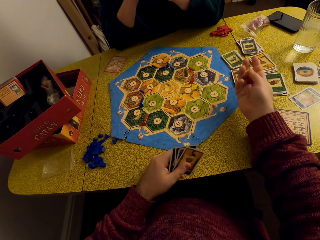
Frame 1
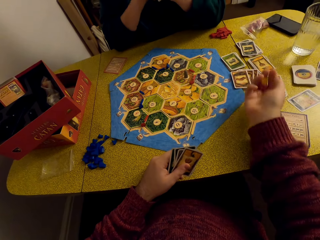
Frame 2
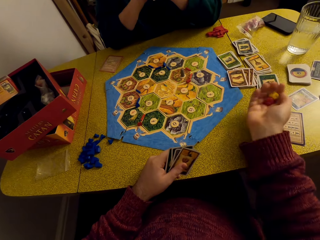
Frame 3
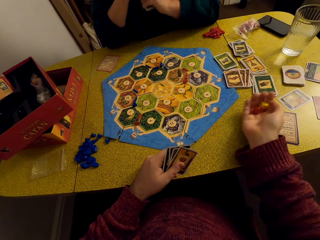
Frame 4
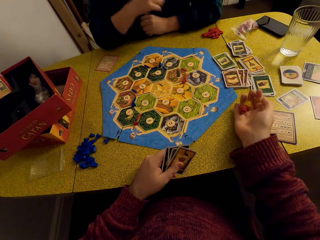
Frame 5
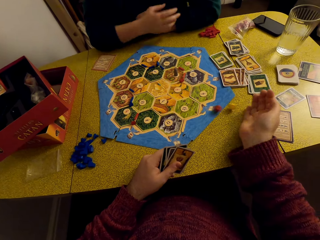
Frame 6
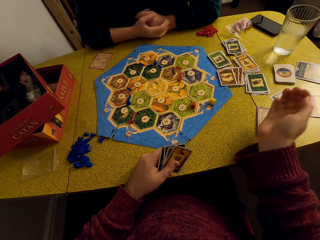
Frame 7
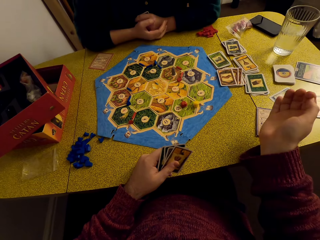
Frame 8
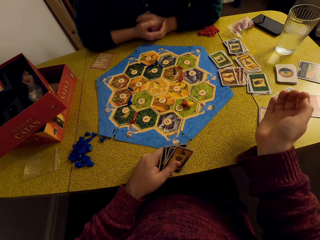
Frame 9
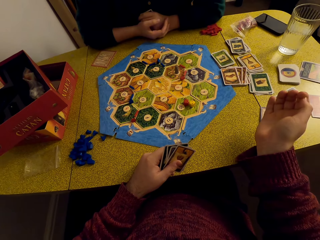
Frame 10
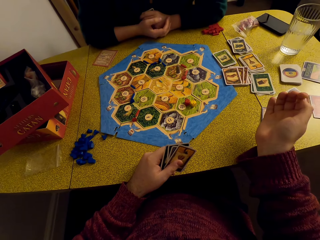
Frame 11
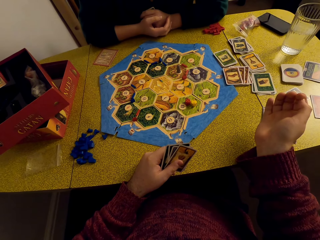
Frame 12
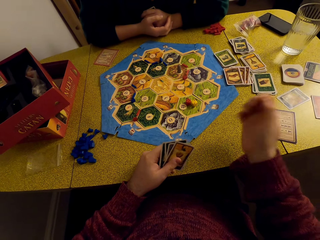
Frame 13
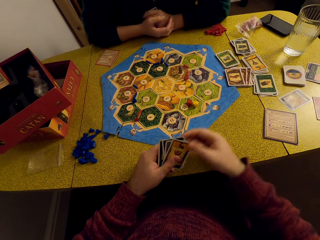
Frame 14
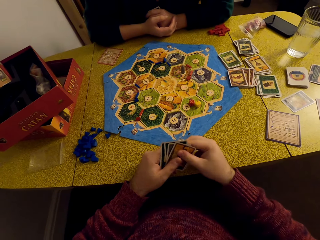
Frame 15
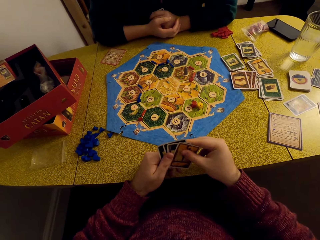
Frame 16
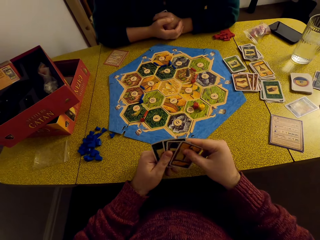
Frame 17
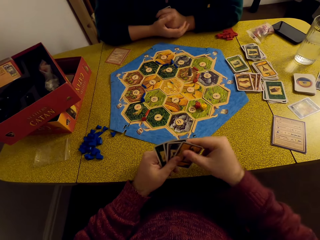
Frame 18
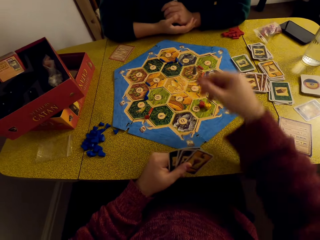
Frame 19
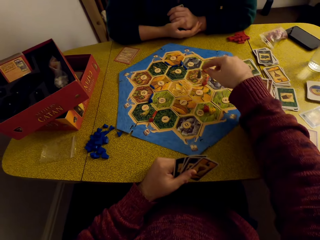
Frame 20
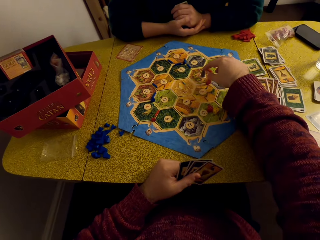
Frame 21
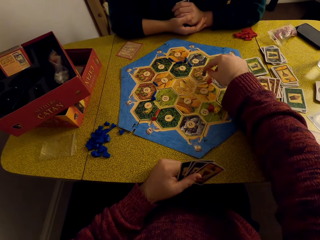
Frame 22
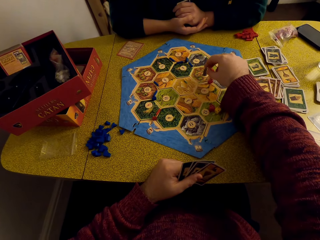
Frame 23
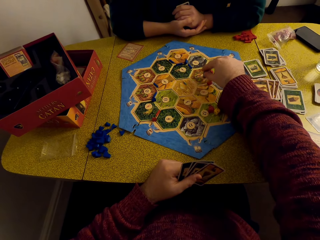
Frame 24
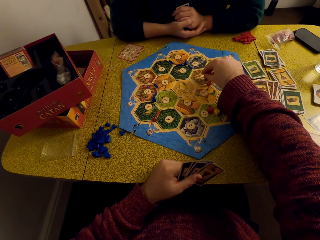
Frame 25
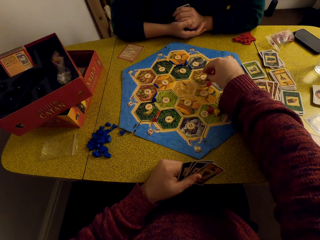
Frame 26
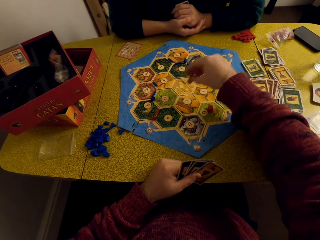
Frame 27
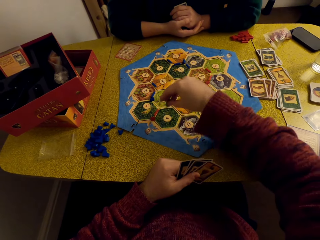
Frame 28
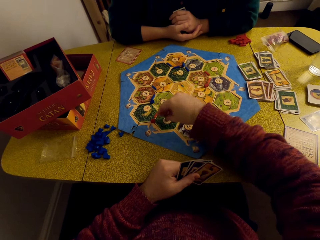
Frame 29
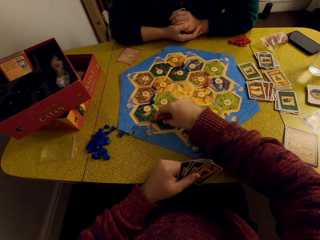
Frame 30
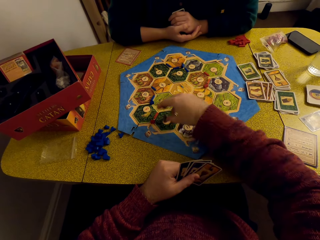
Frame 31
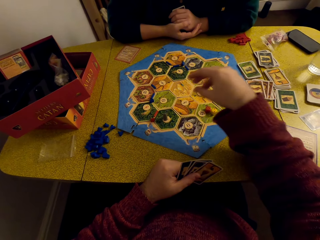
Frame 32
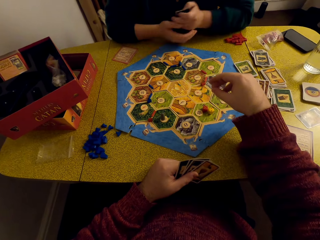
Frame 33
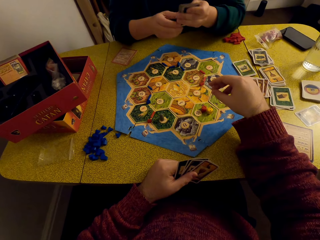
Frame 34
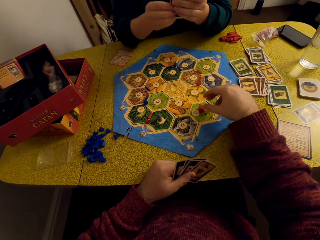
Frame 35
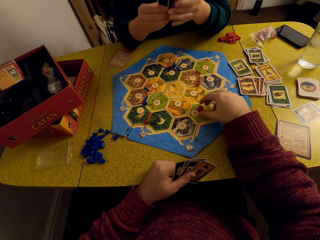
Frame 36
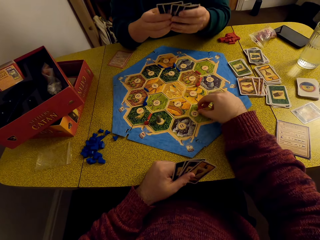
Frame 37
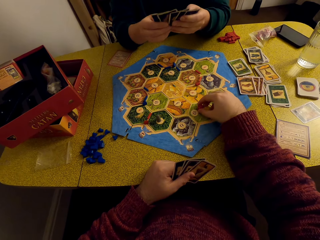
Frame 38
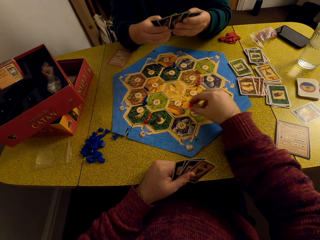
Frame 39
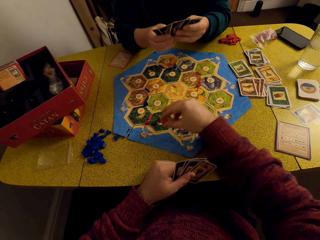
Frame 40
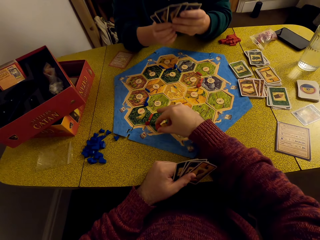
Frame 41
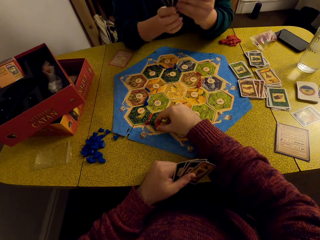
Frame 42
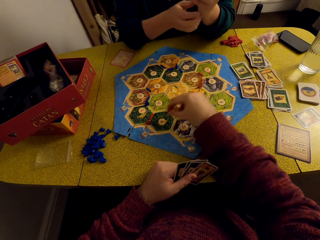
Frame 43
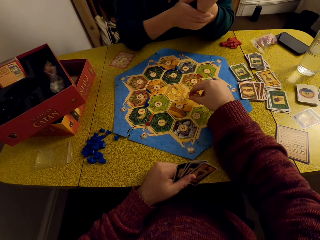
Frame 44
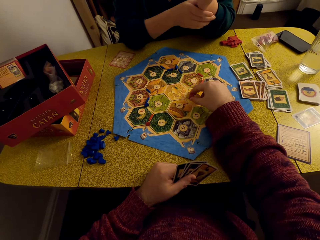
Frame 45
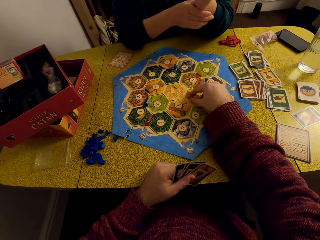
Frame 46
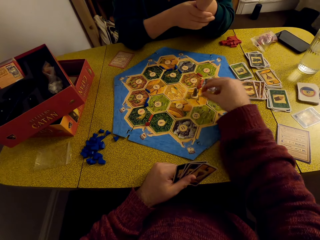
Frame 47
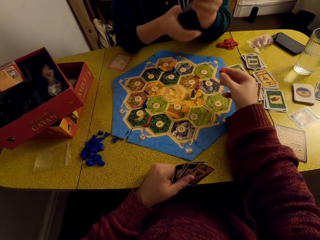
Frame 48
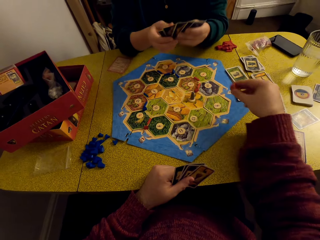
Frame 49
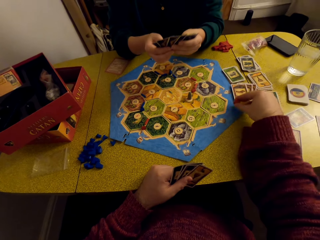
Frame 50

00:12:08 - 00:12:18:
The camera wearer rolls the dice. He drops the dice on the game board. He talks to a woman. He moves the game piece towards the edge of the game board. He talks to the woman. He picks up the dice. He returns the piece back to its original position.

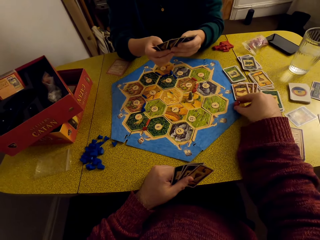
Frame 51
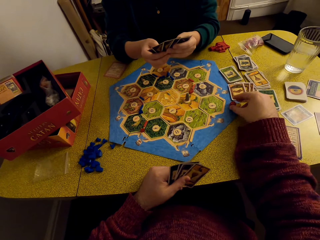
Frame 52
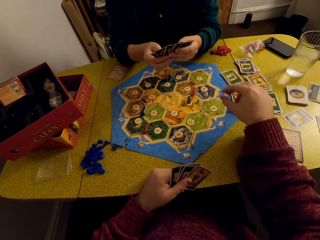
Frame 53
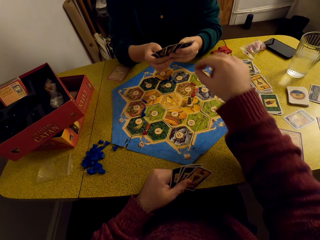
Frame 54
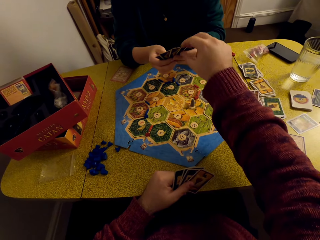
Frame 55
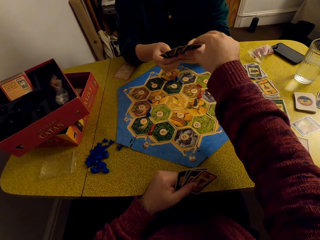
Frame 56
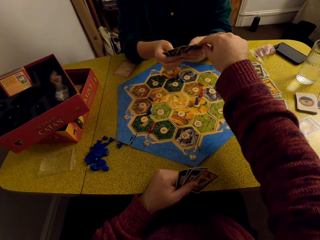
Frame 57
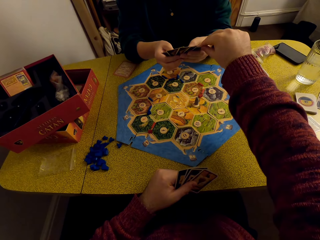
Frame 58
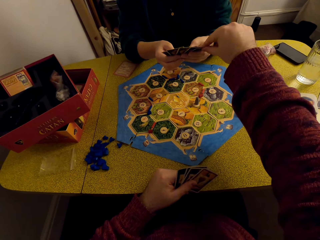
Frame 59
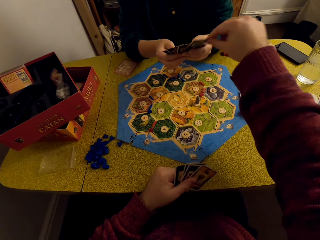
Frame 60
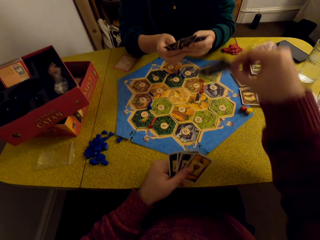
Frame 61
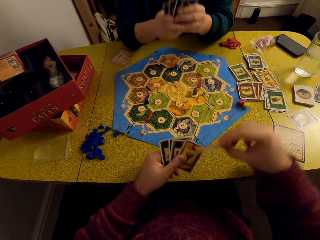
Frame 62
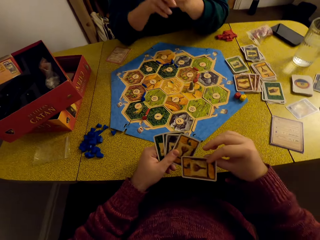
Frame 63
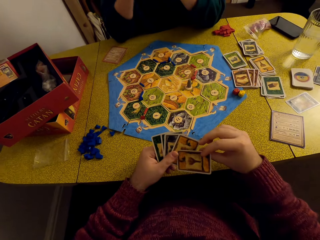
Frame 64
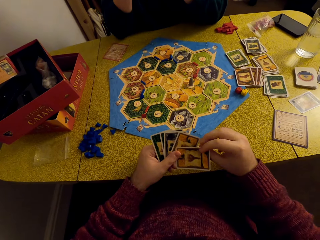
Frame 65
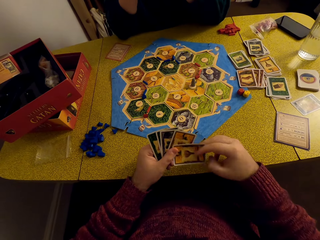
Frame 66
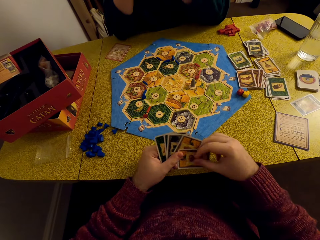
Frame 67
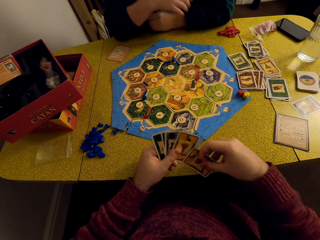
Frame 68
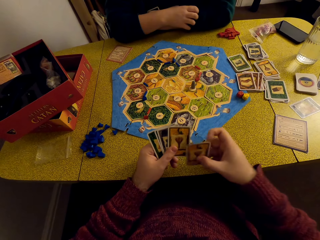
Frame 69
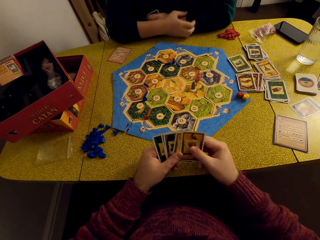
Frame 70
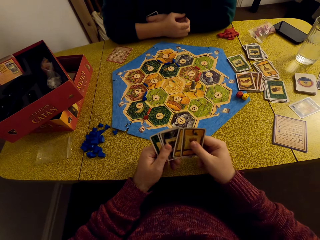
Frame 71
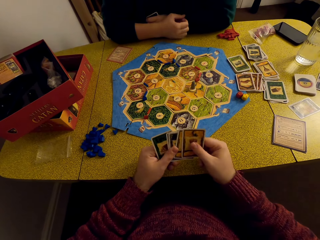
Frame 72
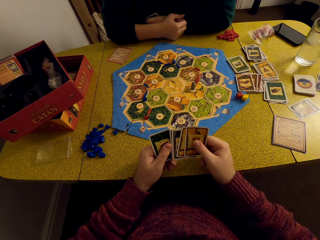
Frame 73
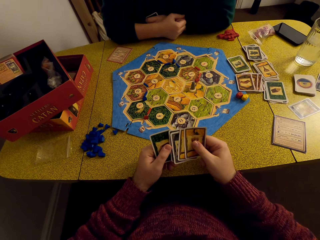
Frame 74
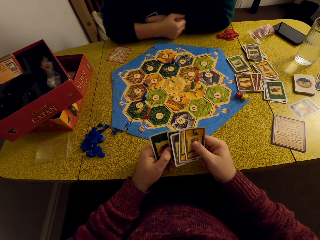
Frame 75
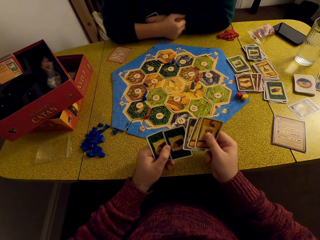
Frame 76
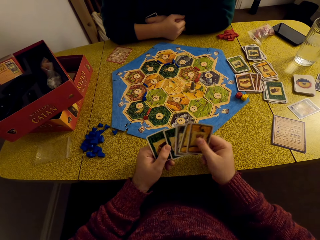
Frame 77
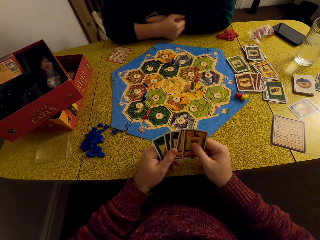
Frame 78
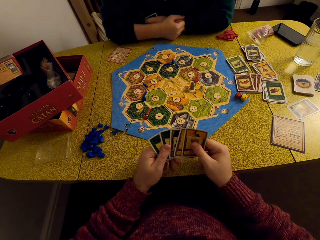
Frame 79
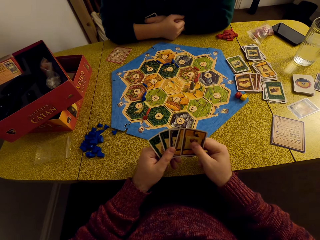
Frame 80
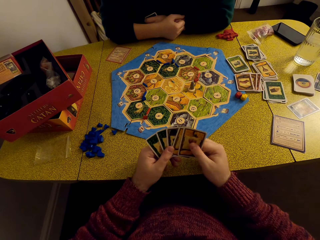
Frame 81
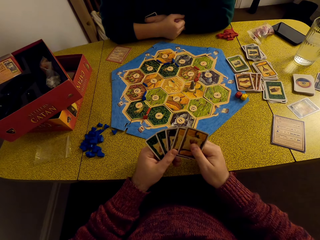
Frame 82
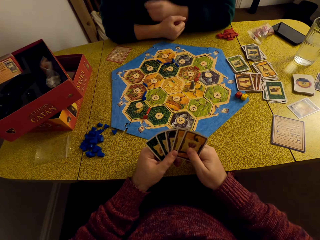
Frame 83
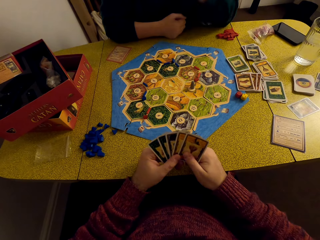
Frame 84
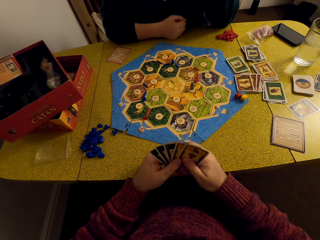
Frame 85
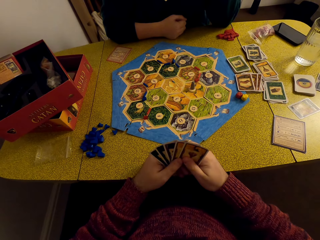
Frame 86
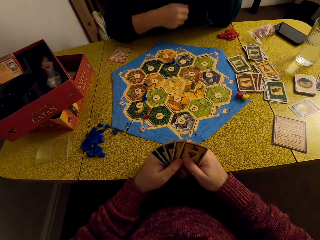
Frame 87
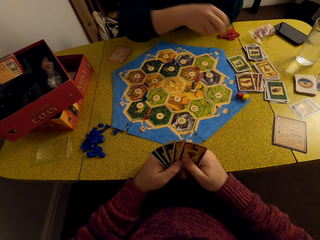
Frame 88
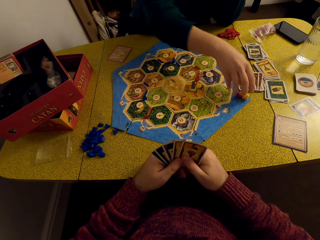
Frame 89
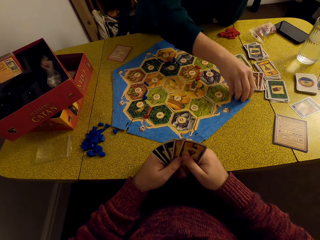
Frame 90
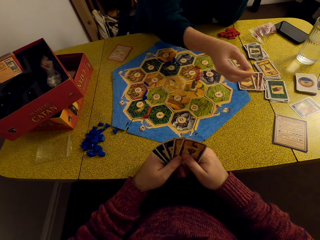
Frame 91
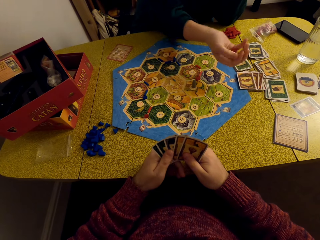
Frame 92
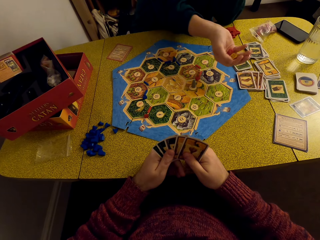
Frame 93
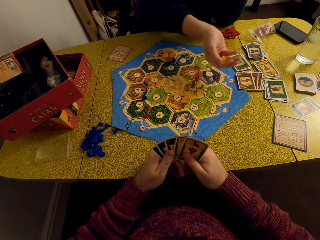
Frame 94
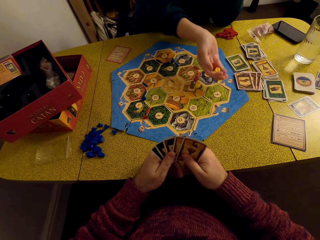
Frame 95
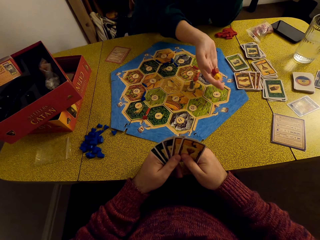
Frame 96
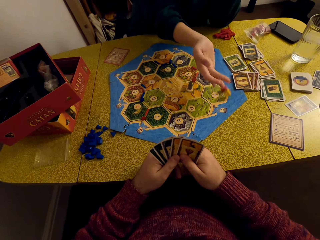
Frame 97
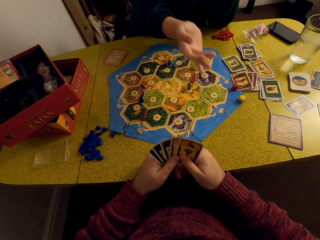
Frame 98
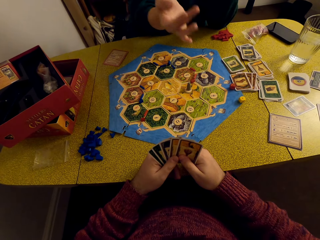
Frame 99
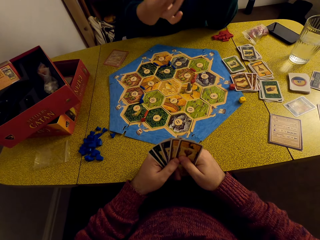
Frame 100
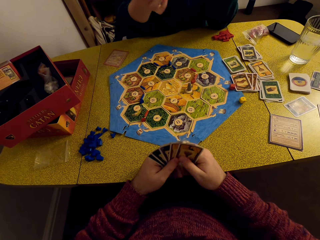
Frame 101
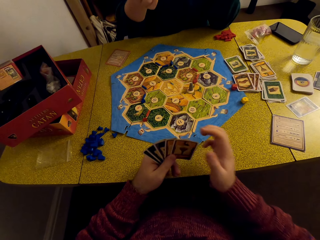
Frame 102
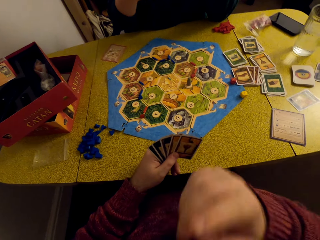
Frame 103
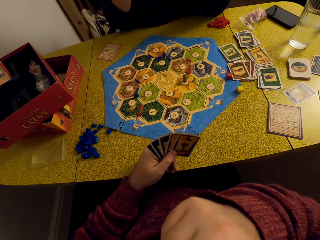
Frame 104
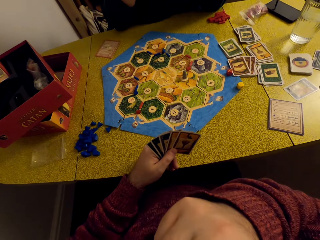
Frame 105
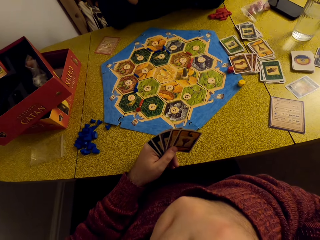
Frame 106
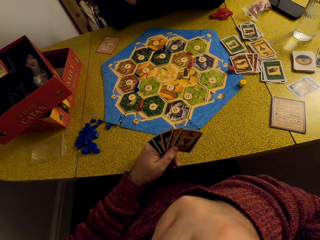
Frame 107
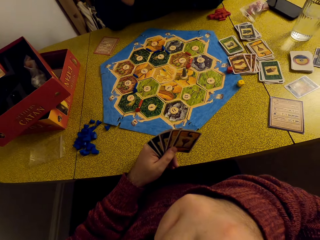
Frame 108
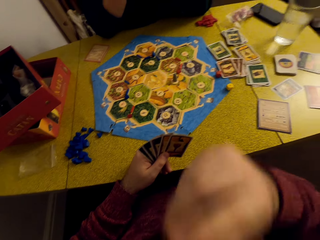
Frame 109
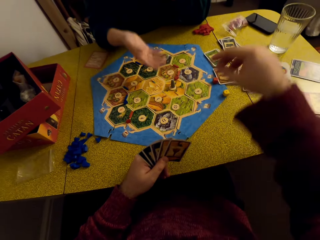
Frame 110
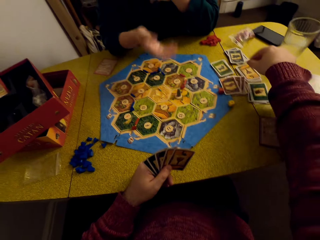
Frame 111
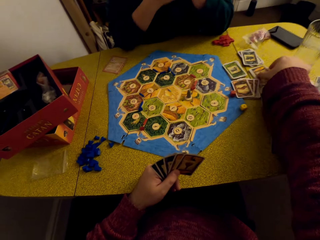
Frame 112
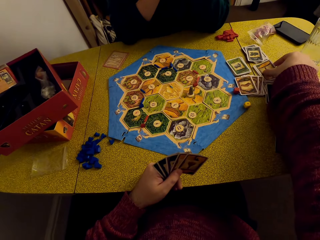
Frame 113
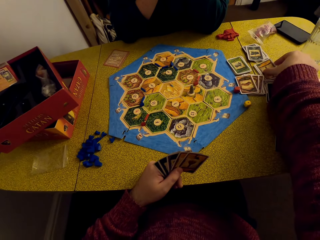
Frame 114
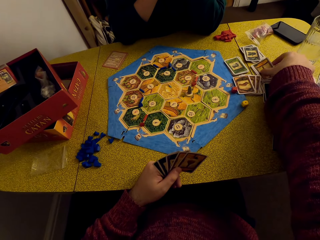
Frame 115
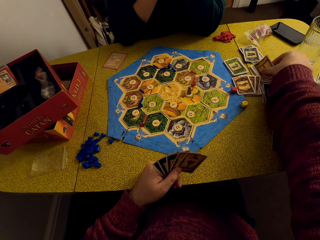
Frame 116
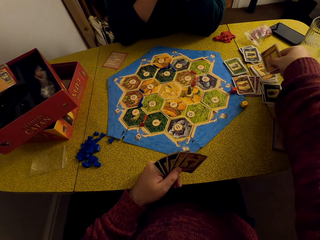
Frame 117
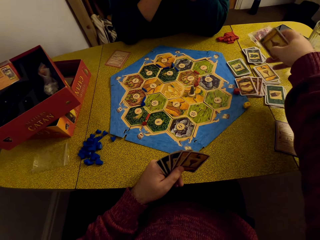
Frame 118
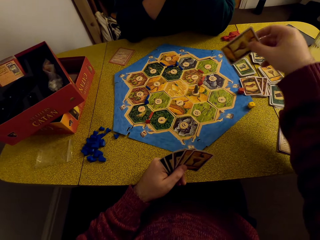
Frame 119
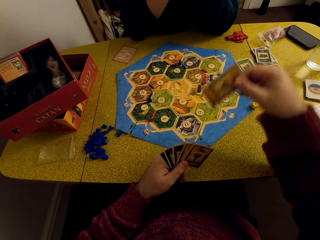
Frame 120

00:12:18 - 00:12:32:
The camera wearer places the dice on the game board. He picks out a woman's card. He places the card on the deck in his hand. He inspects the cards. The woman picks up the dice, rolls the dice, and drops the dice on the game board. The camera wearer picks up a card.
